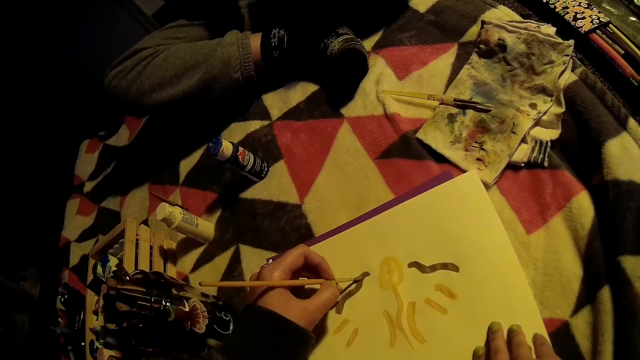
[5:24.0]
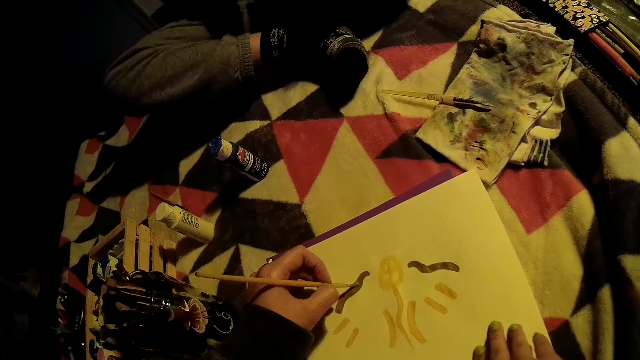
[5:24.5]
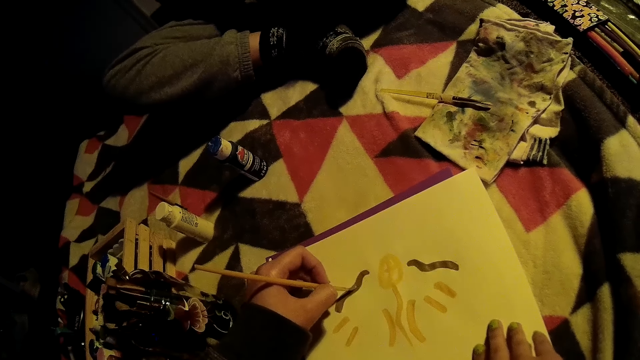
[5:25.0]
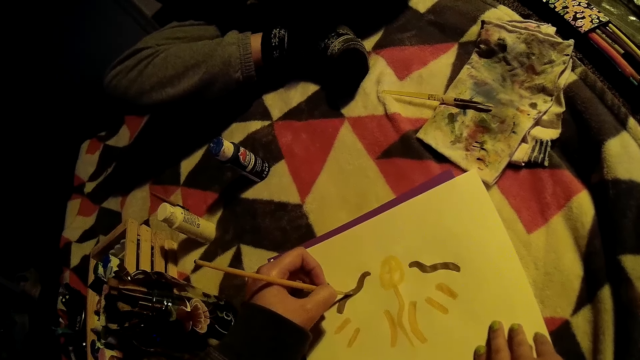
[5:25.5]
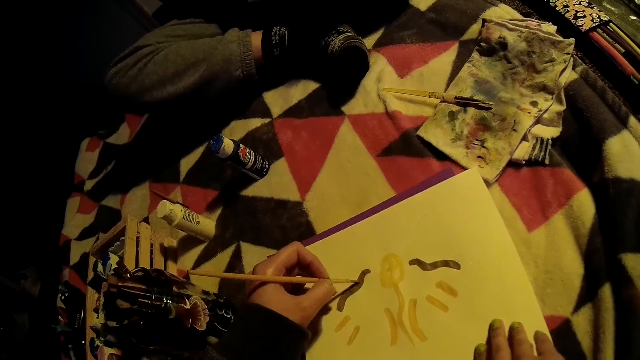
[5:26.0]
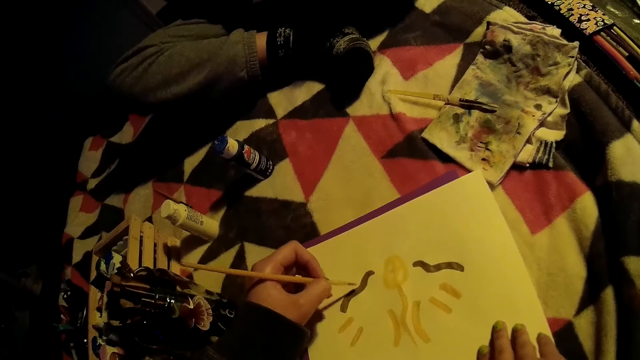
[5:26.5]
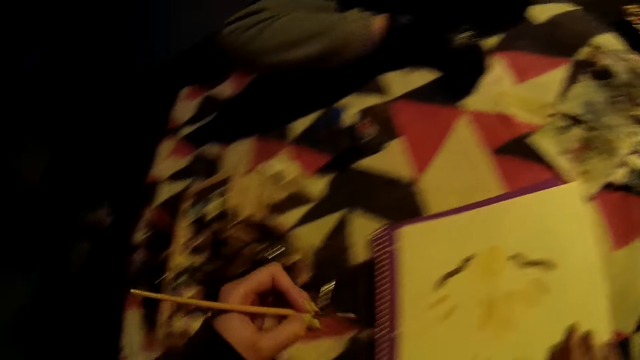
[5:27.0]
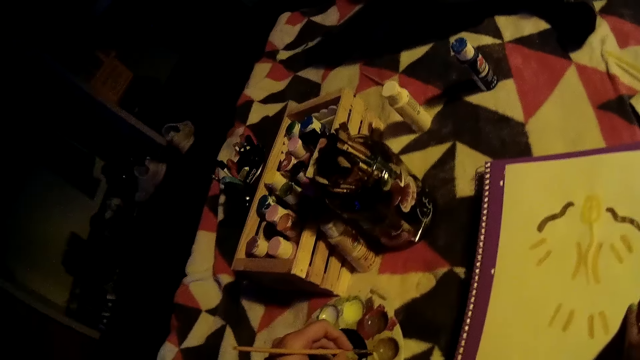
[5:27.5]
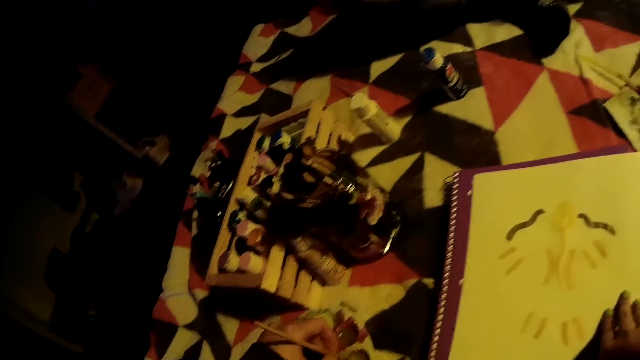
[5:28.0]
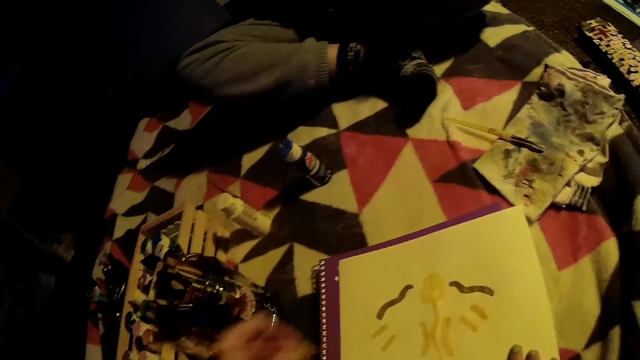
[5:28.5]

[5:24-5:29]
The camera wearer takes ink from the palette with the brush in her left hand.

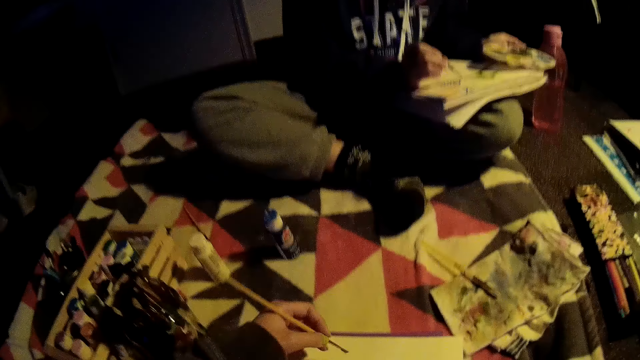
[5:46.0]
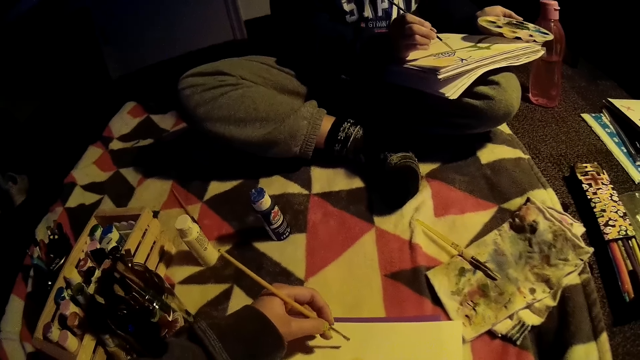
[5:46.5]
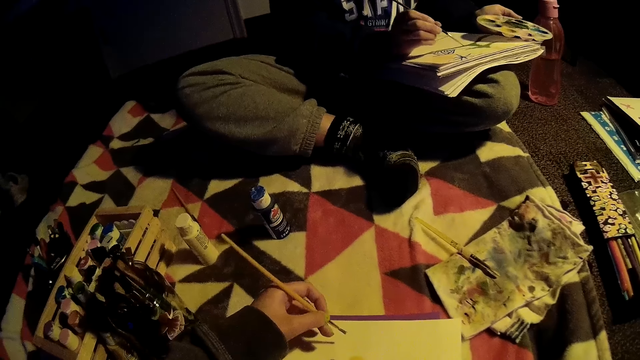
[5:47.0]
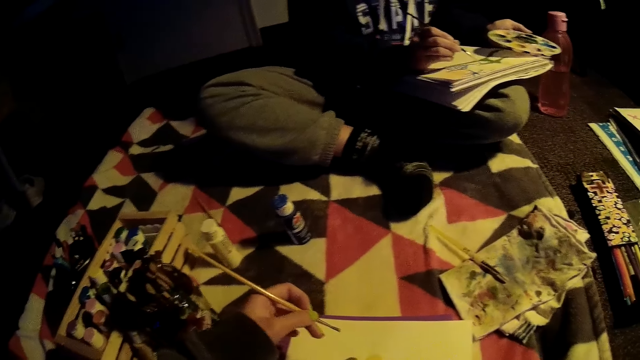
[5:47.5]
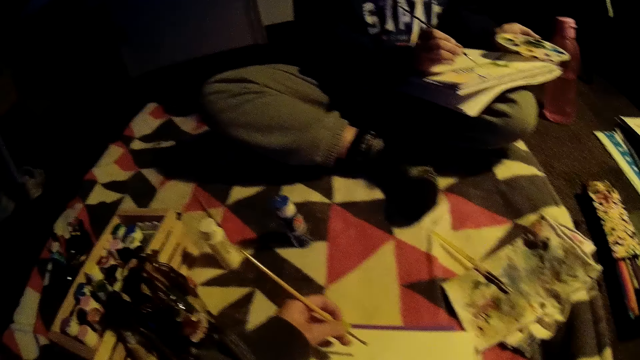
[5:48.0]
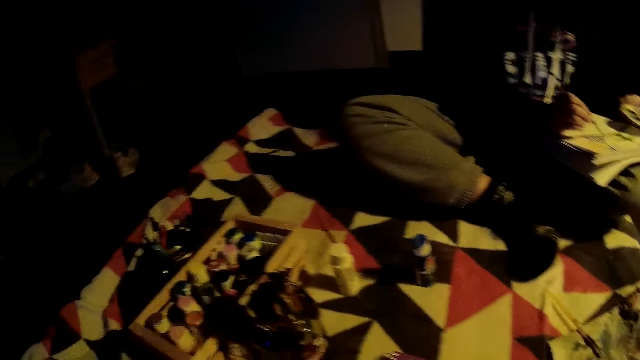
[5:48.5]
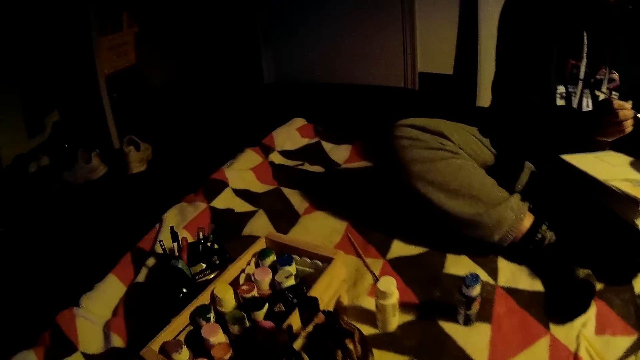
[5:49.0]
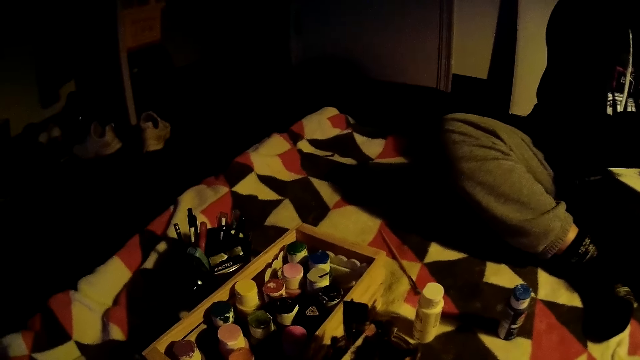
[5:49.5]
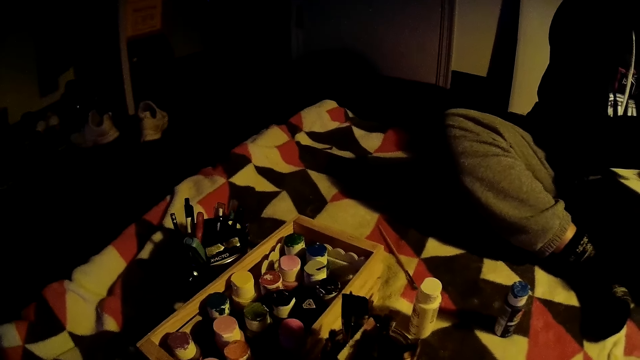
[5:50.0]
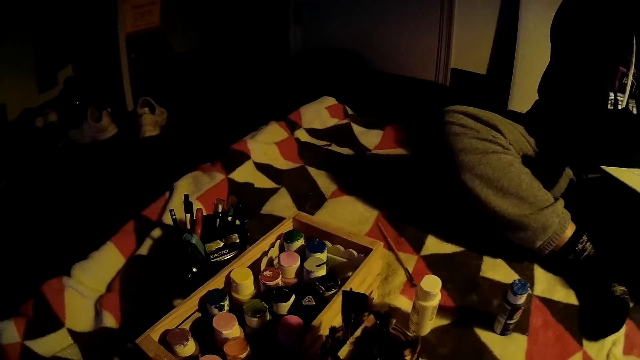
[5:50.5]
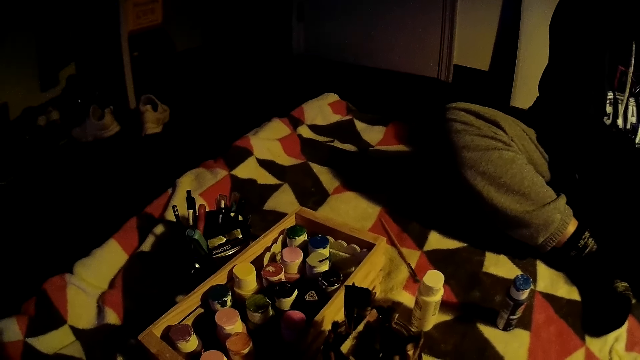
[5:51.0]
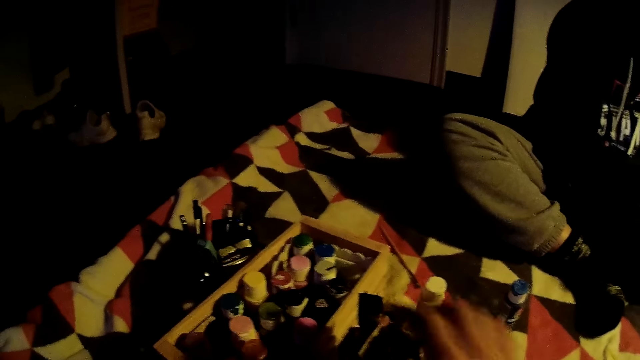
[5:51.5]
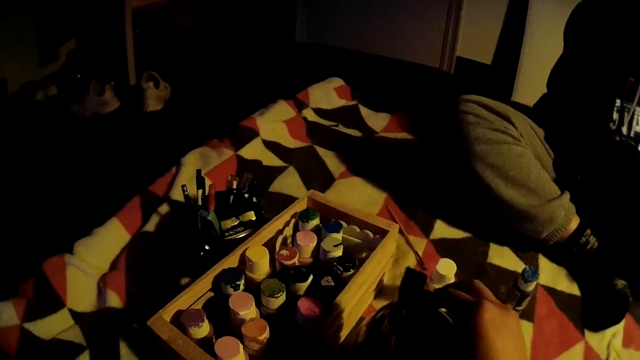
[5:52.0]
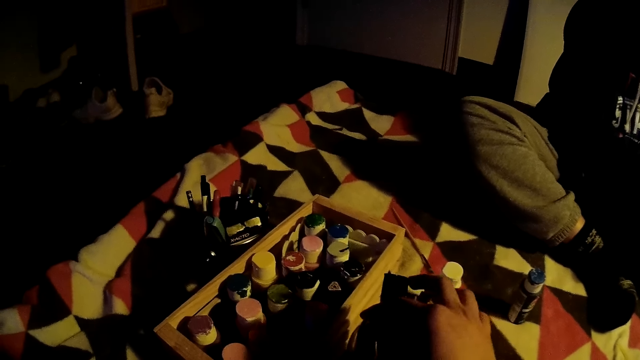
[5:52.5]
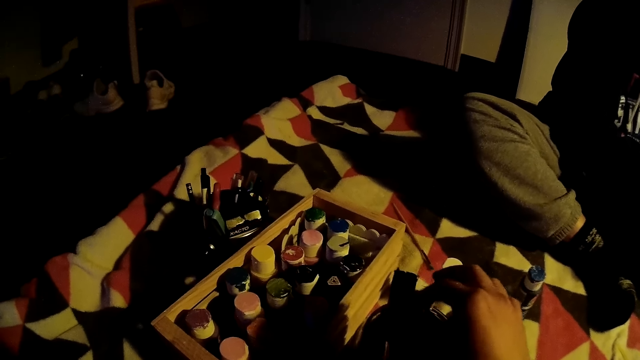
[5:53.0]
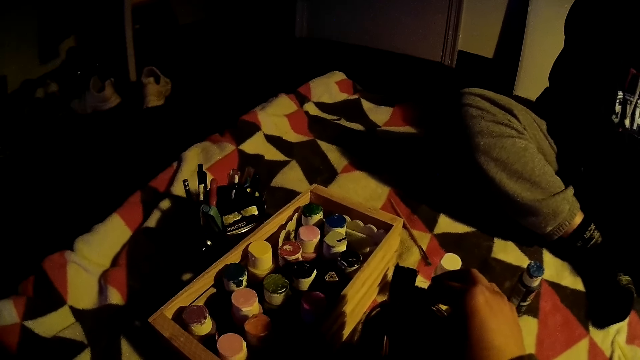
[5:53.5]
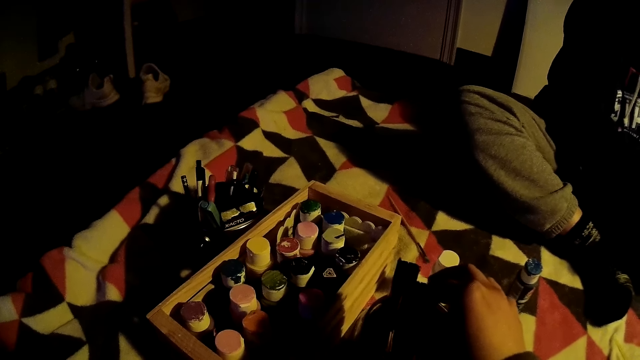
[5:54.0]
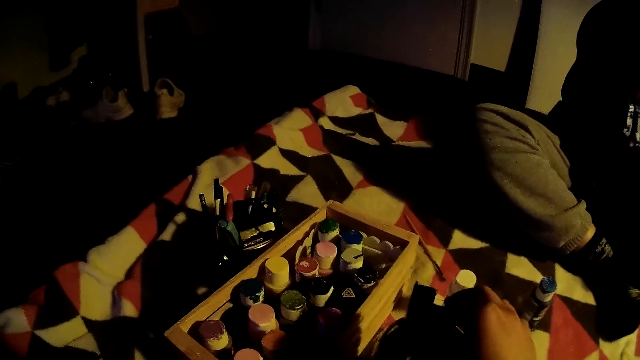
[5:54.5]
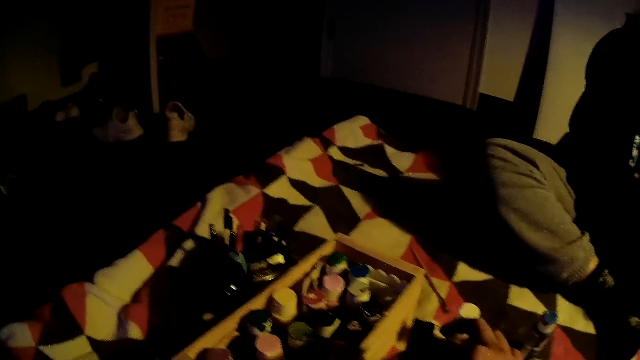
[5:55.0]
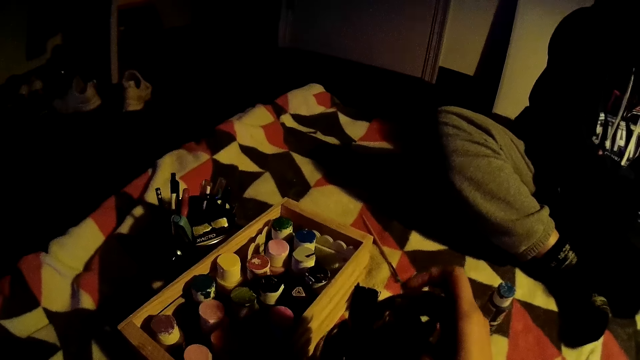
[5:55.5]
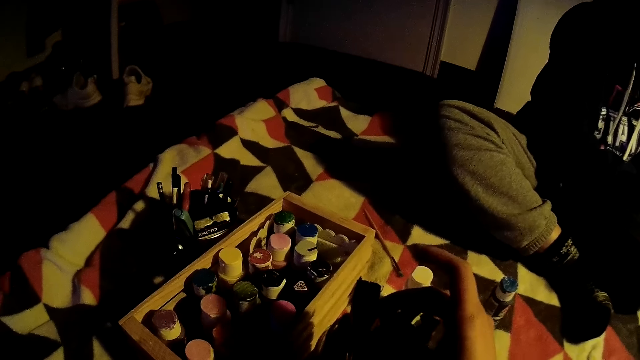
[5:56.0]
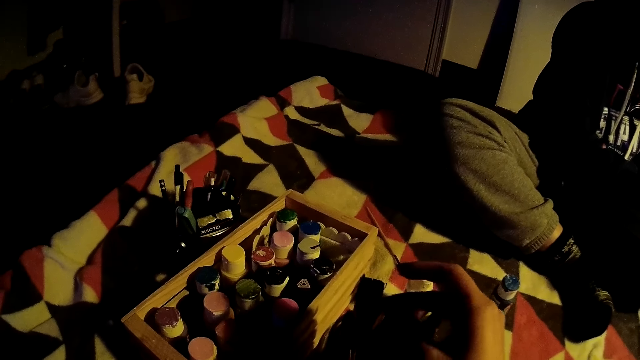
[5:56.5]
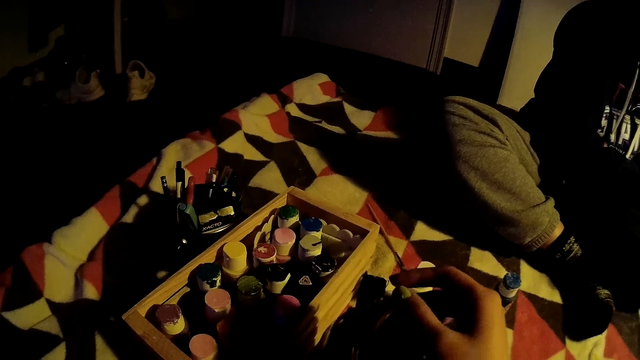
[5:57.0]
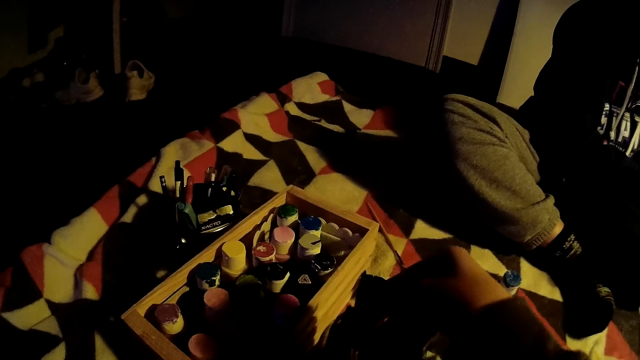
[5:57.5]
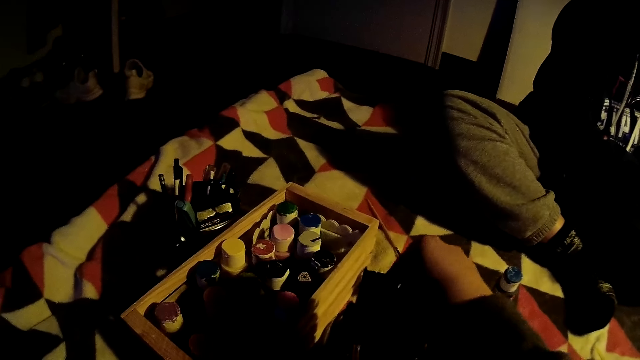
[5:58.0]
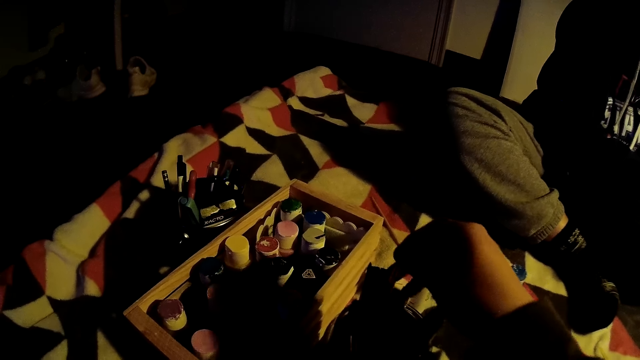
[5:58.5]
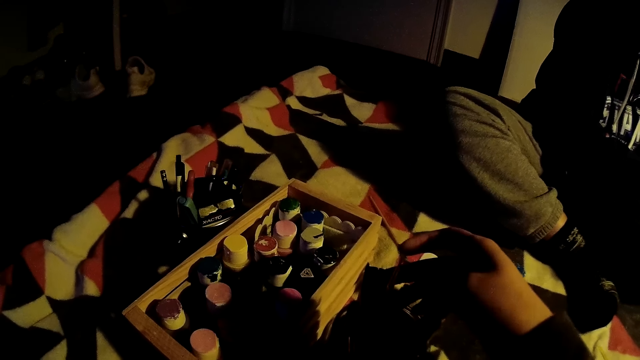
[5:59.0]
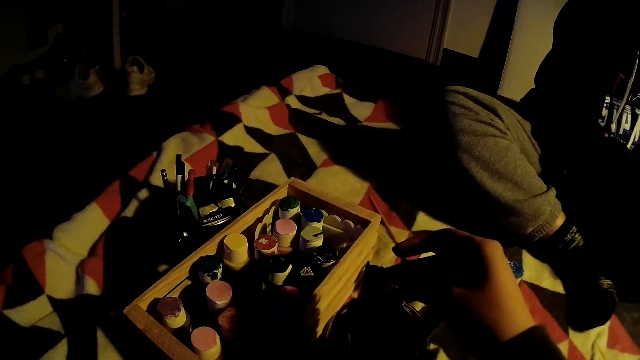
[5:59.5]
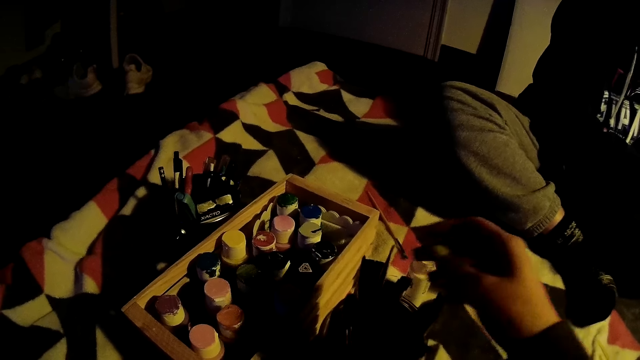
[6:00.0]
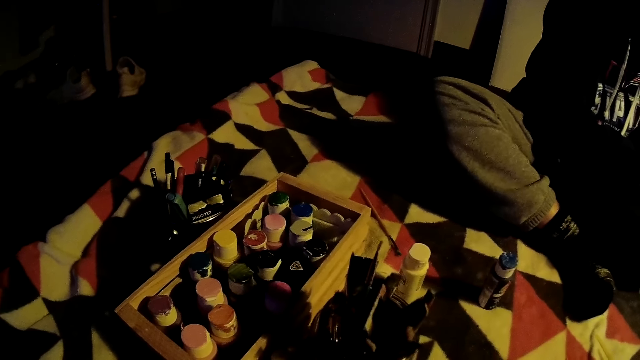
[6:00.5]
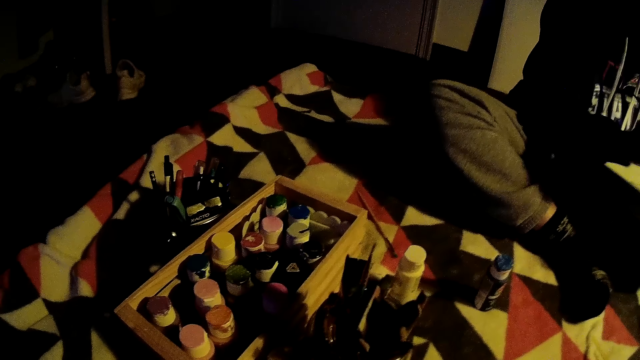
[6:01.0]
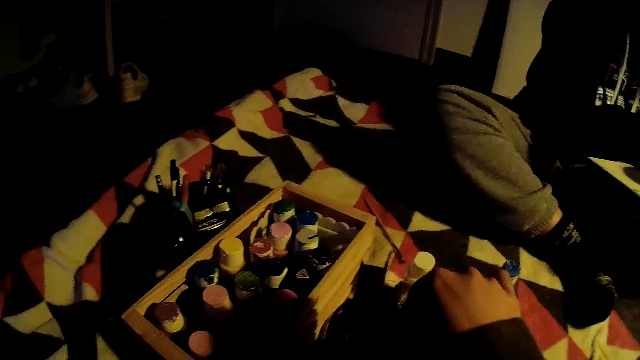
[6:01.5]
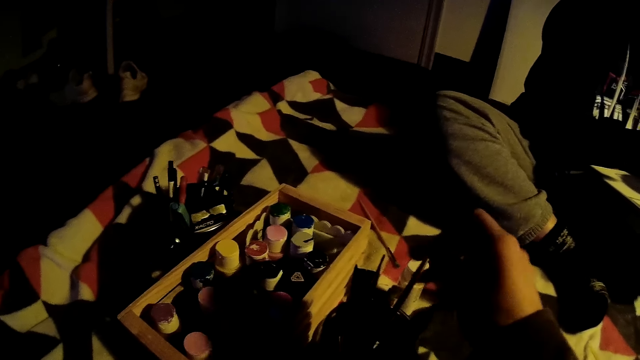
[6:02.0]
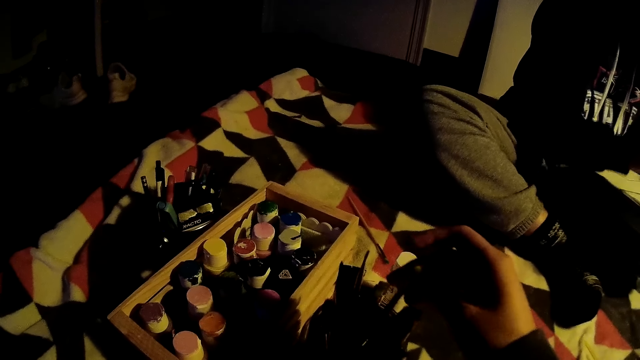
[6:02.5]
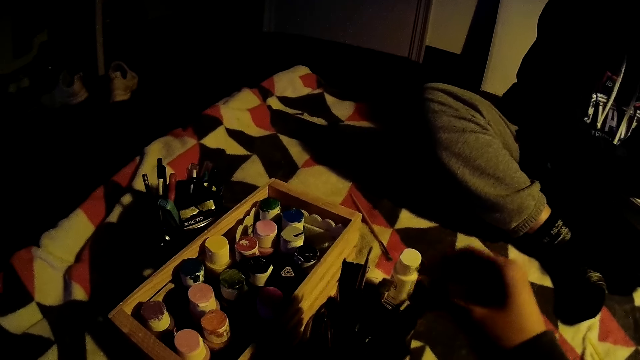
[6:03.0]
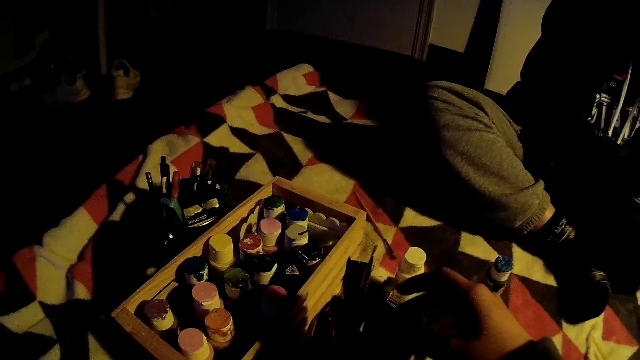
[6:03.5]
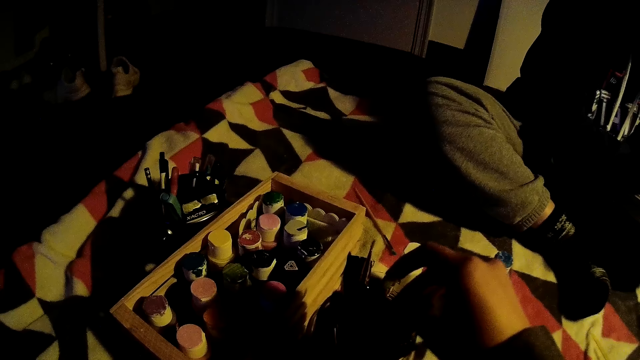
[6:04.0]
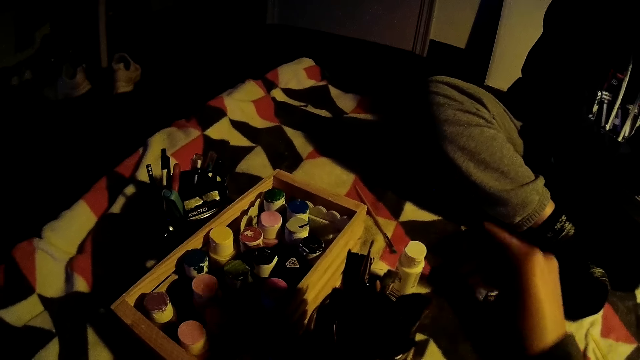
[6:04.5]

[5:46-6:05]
The camera wearer paints art with a painting brush. She takes a brush from the brush drawer. She inspects brushes in a container with her right hand.
